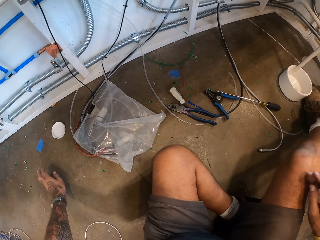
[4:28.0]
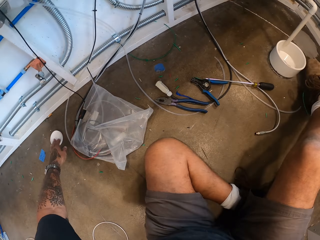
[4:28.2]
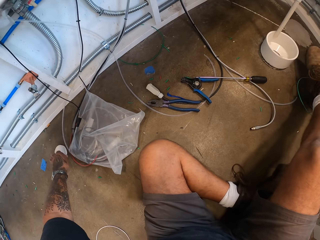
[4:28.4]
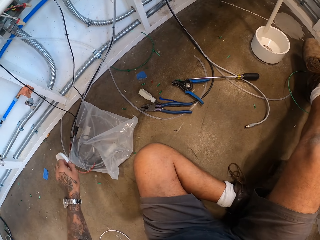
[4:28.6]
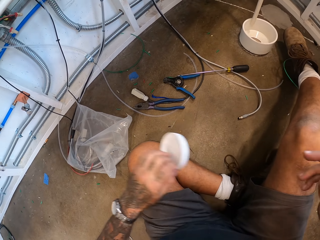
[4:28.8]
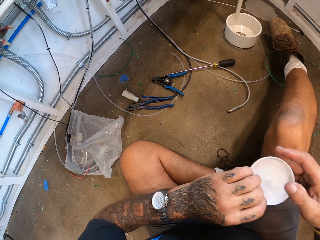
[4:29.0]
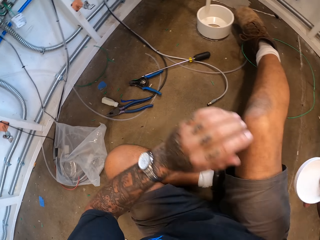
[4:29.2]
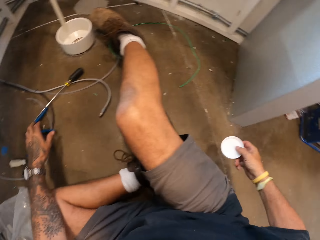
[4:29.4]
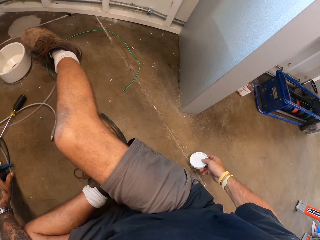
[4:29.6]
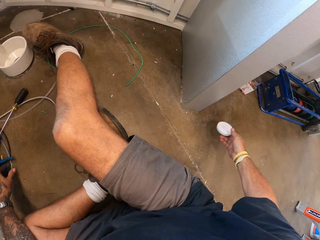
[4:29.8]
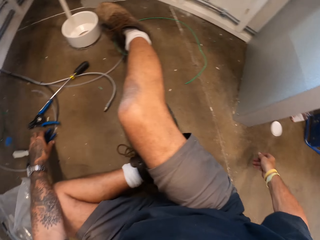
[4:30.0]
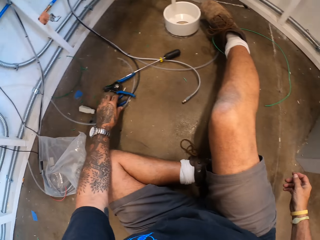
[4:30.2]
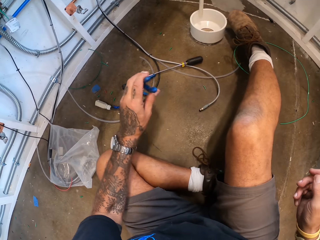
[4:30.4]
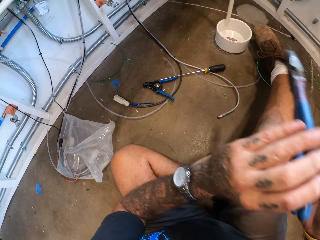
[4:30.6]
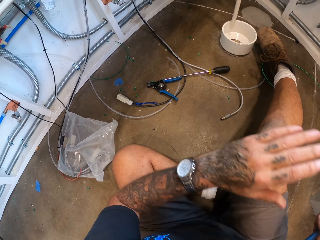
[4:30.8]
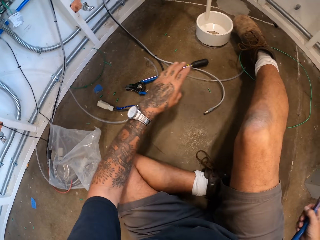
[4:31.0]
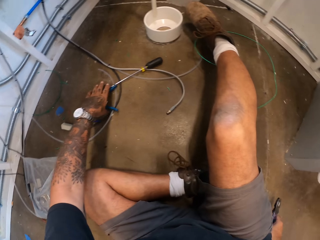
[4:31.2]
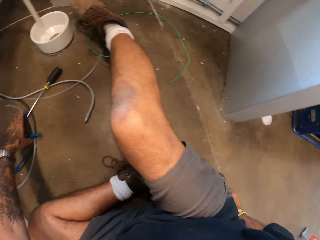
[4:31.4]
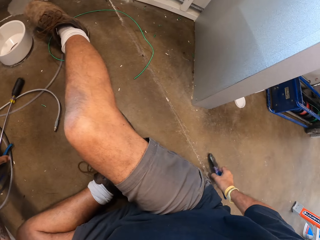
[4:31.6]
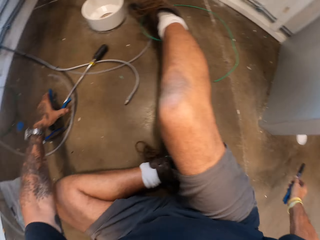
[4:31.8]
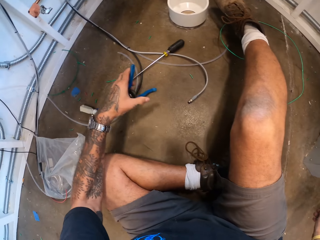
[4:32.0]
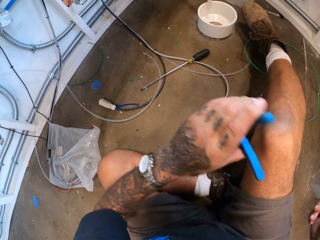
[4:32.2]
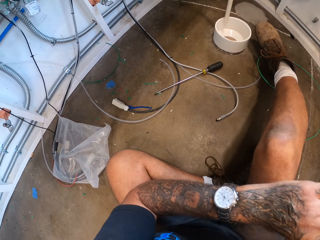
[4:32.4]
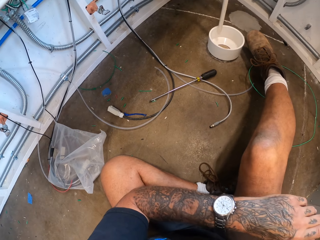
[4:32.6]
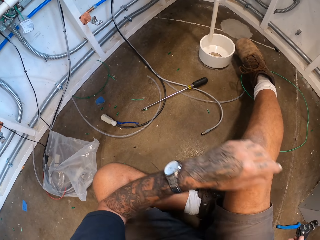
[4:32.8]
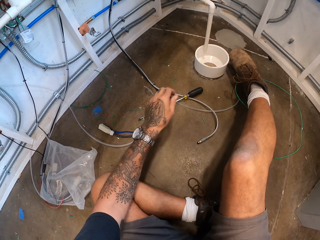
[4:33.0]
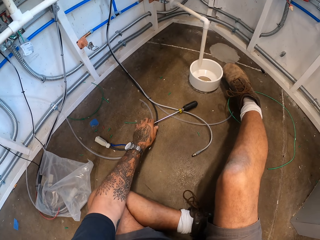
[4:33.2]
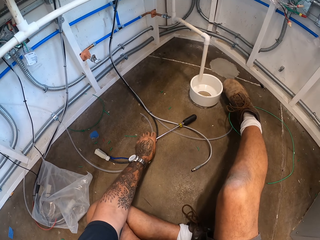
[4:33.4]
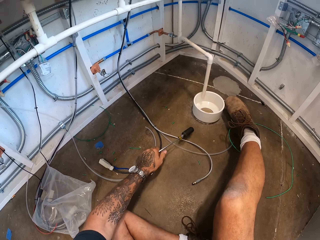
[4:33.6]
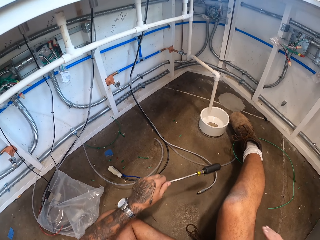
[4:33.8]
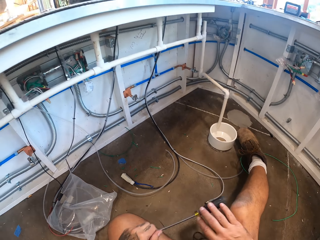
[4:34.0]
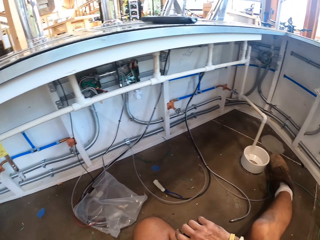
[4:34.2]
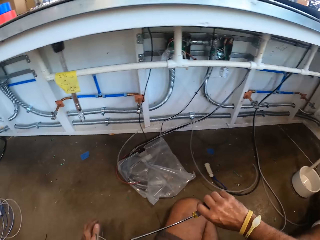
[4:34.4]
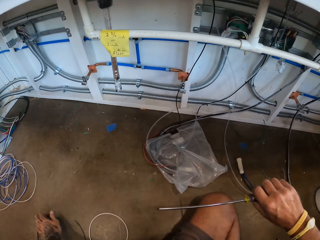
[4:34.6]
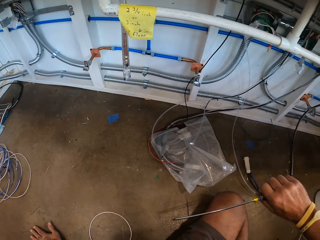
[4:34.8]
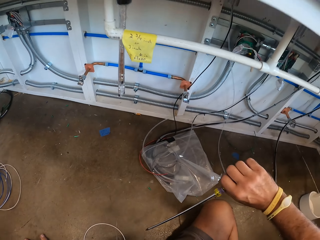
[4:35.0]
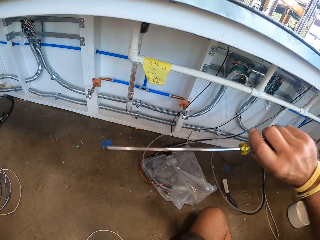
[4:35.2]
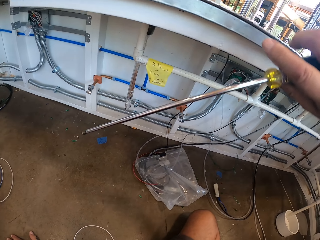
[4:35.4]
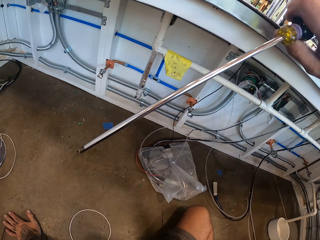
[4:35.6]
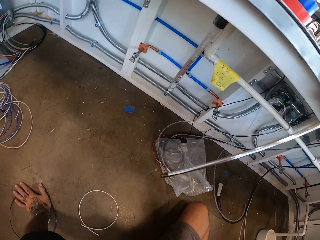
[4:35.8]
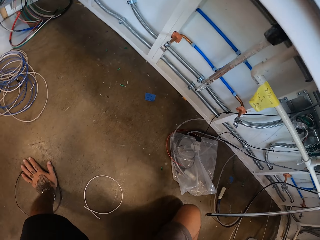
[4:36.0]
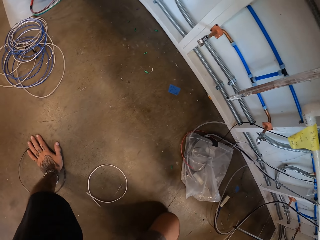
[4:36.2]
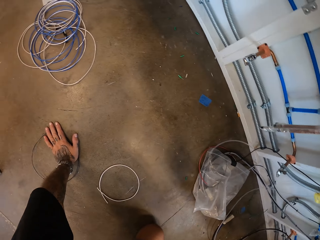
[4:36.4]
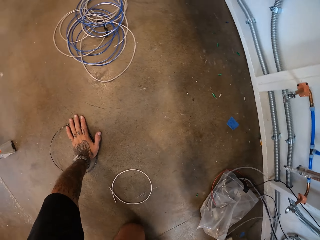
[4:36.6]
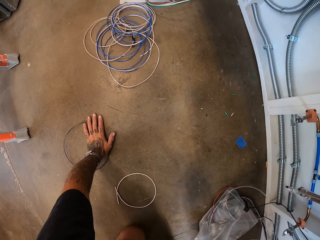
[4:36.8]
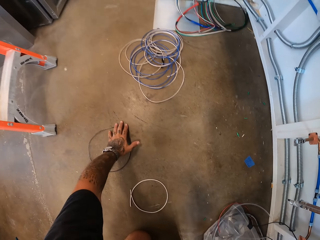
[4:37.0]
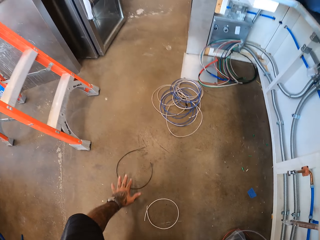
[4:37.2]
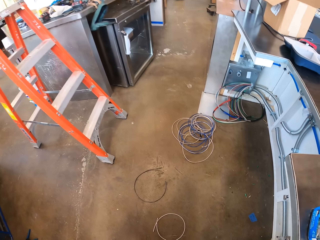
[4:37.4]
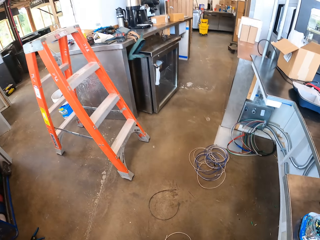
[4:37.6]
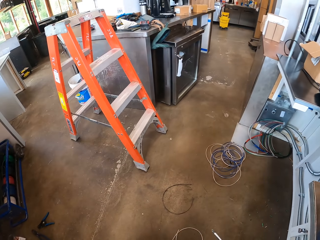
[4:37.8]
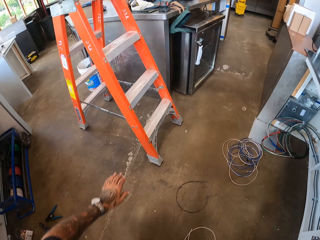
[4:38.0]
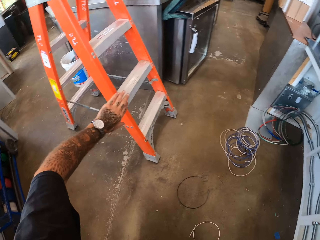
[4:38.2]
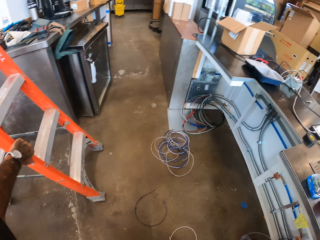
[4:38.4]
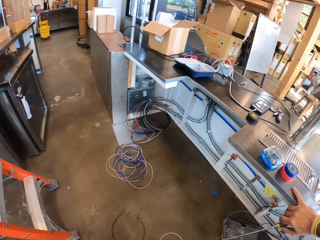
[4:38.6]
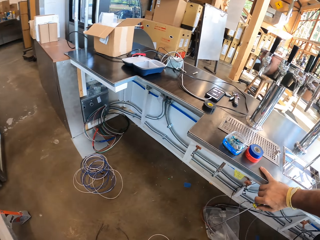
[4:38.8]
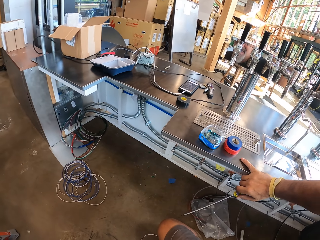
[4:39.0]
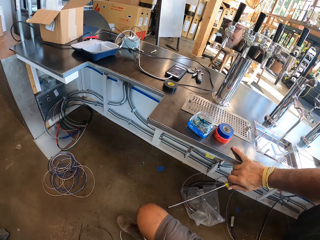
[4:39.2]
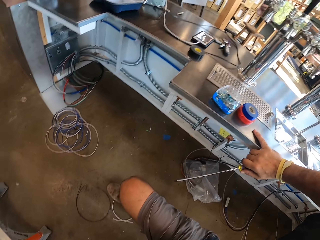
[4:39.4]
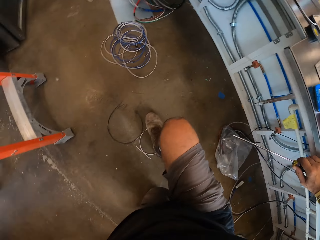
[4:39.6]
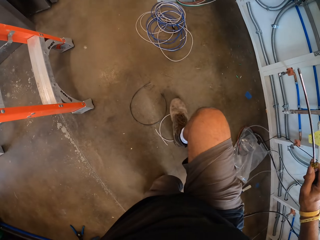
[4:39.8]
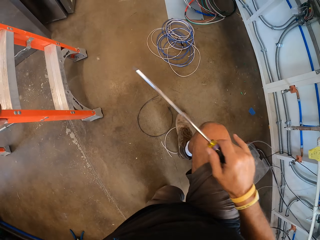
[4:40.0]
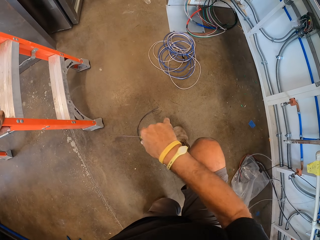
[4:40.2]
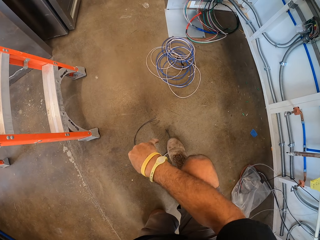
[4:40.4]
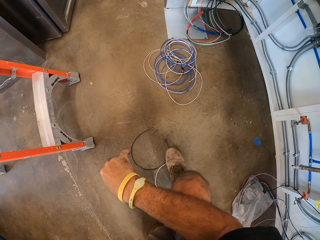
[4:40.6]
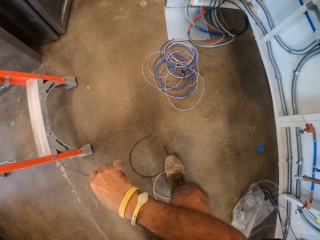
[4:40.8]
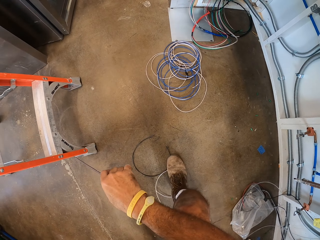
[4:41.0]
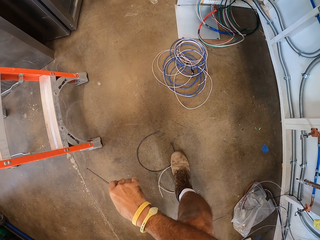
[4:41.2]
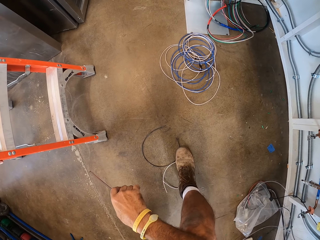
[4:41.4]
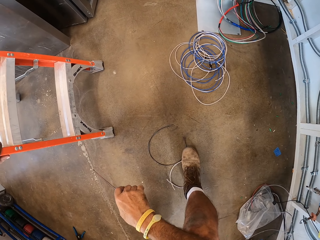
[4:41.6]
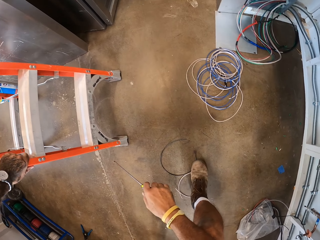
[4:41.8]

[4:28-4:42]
The camera wearer touches the polythene bag. They take the tin lid. They drop the lid down on the floor. They pick up the pliers. They drop the pliers down on the floor. They pick up the wire cutter. They put the wire on the floor. They pick up the screwdriver. They hold the screwdriver. They hold the ladder. They stand.

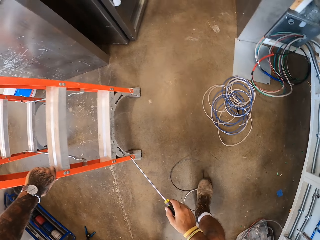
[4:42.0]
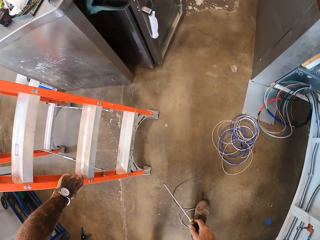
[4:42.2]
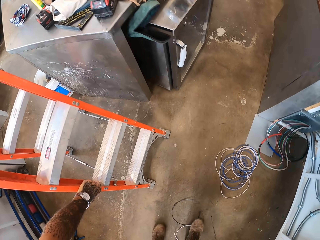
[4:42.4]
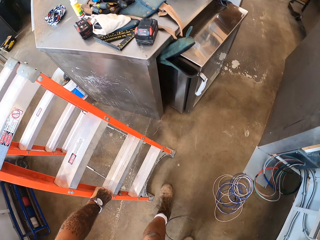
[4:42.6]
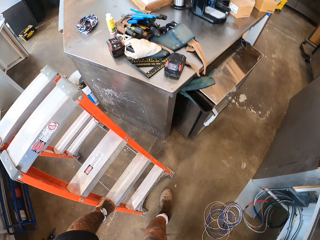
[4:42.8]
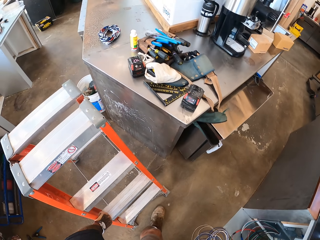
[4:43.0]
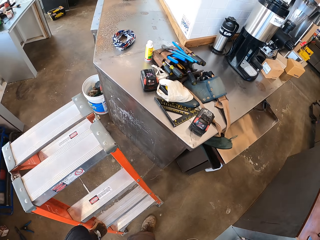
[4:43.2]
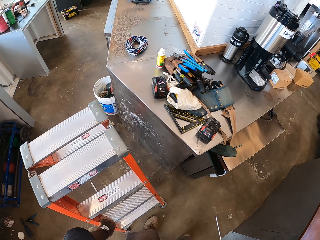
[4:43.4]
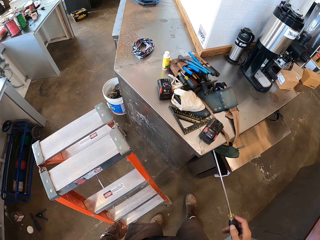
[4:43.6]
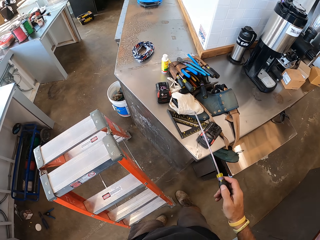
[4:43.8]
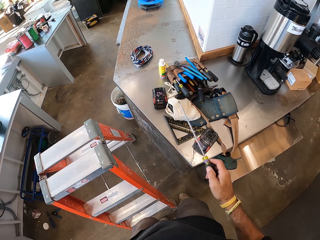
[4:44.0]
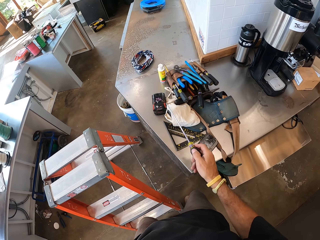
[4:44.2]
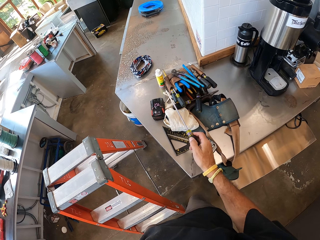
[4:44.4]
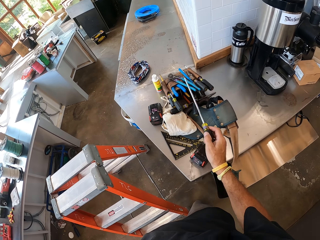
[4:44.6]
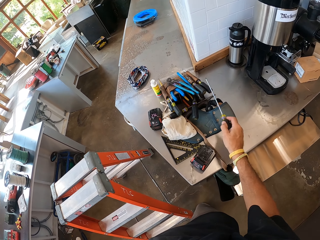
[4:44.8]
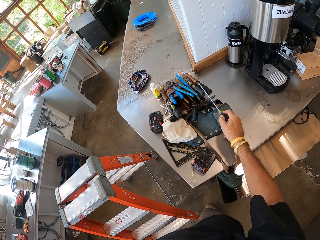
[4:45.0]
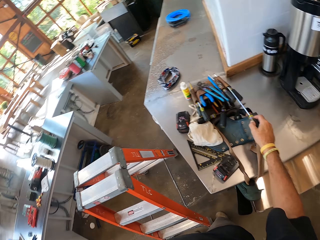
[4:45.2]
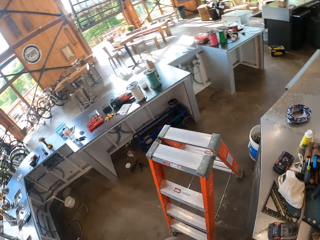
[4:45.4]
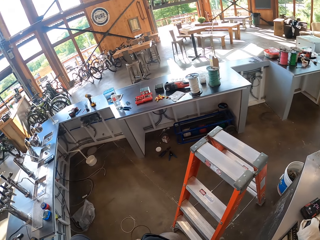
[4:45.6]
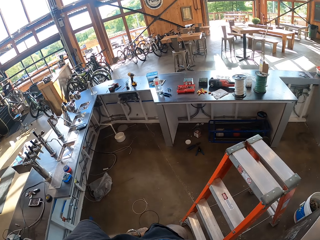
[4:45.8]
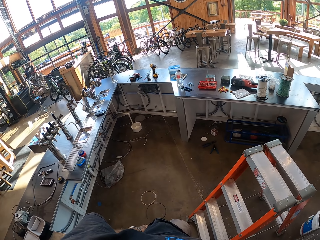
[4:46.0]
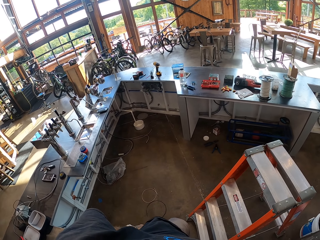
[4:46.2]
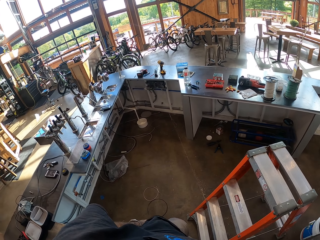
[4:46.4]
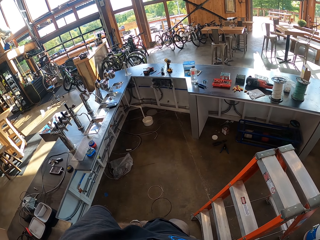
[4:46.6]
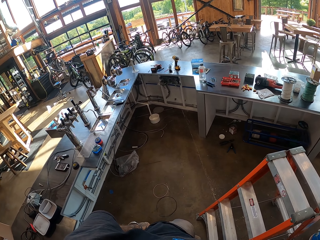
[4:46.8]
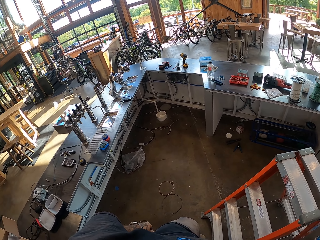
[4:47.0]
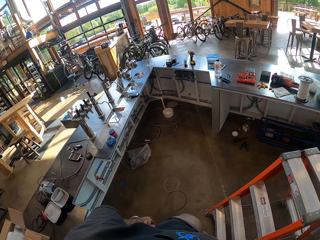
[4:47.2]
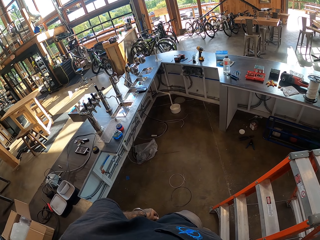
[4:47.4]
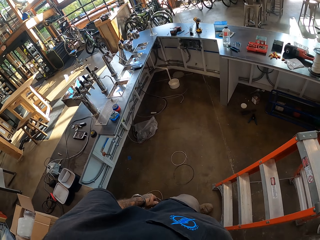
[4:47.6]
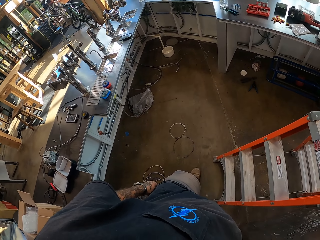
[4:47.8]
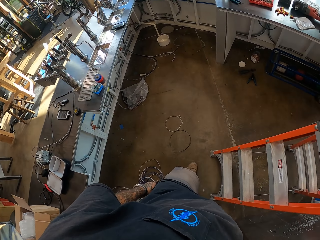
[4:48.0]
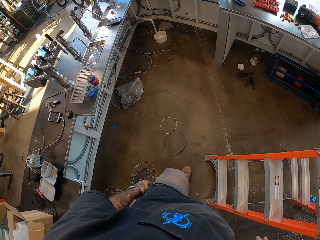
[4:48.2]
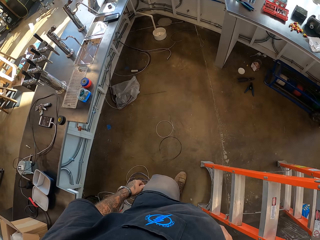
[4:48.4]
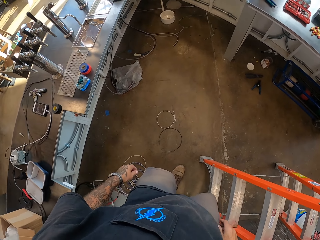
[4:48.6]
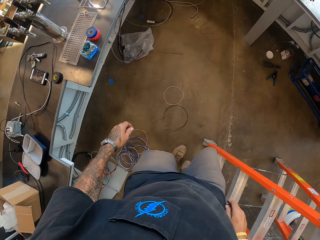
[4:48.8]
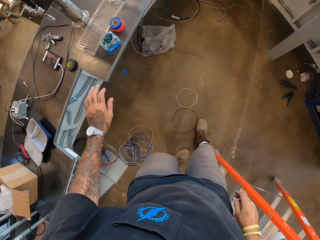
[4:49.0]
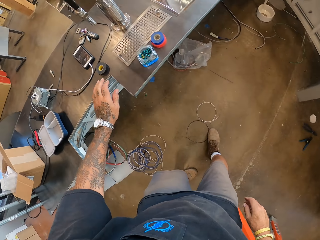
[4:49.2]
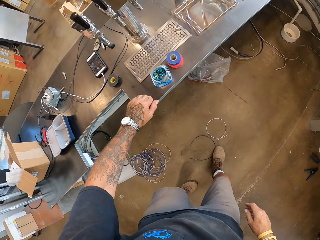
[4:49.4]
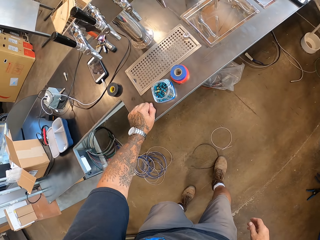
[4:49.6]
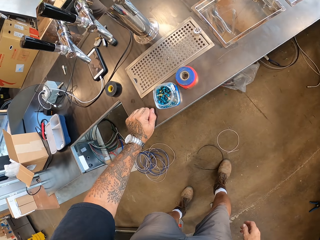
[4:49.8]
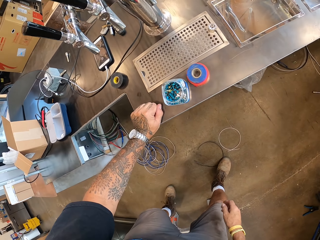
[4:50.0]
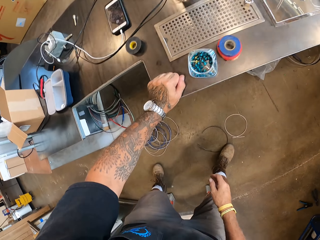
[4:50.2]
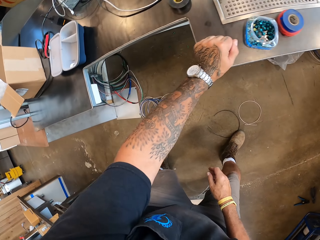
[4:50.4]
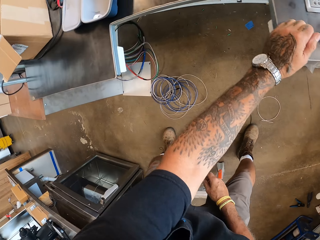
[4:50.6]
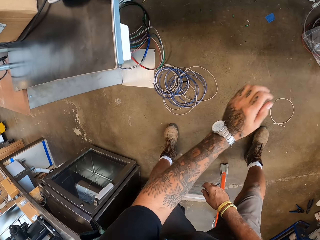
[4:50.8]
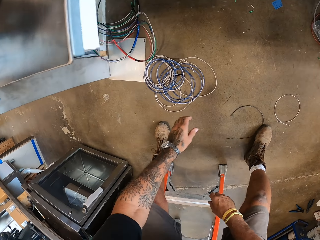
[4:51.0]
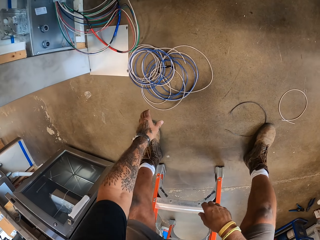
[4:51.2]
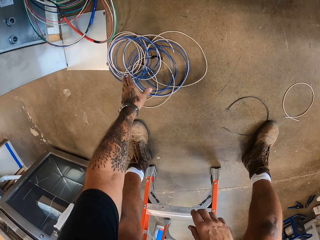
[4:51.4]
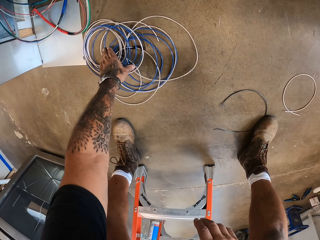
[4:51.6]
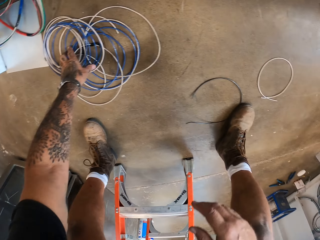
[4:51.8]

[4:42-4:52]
The camera wearer puts a screwdriver on the table. They look around. They turn. They hold the counter top.
